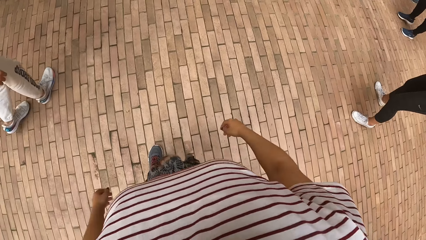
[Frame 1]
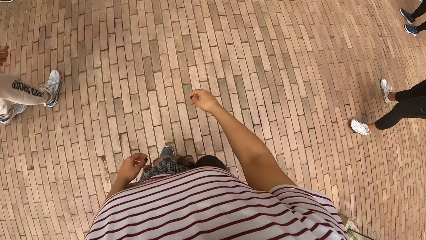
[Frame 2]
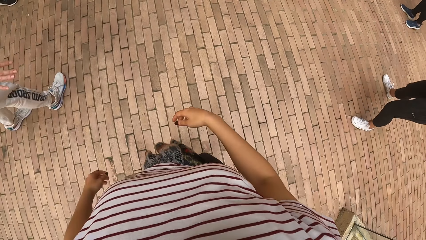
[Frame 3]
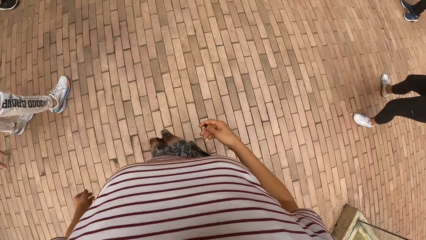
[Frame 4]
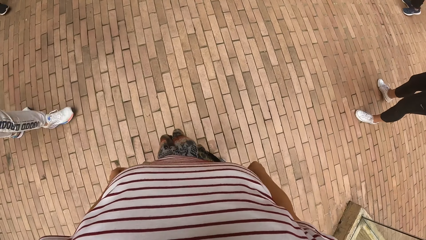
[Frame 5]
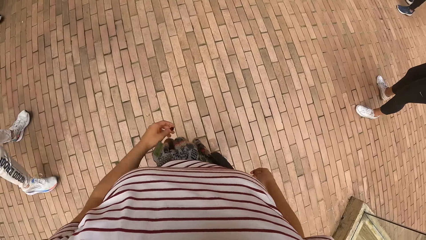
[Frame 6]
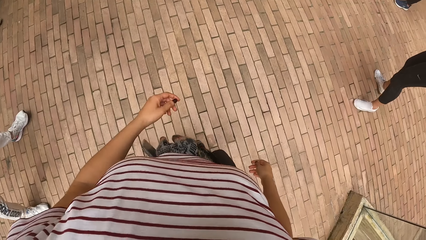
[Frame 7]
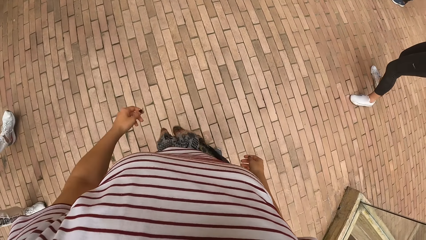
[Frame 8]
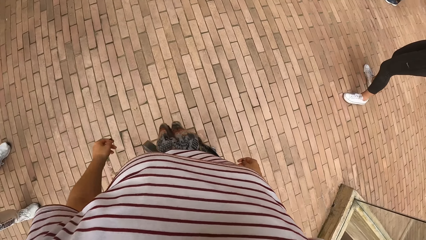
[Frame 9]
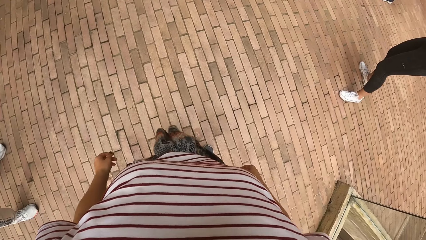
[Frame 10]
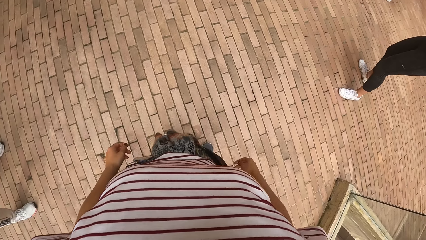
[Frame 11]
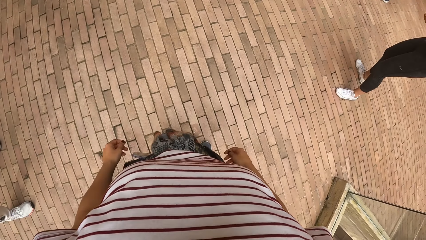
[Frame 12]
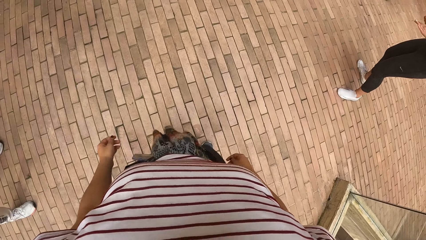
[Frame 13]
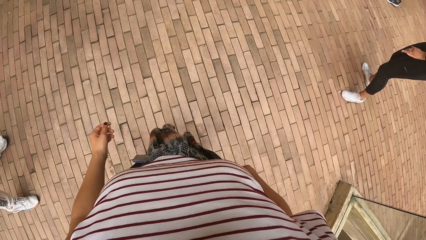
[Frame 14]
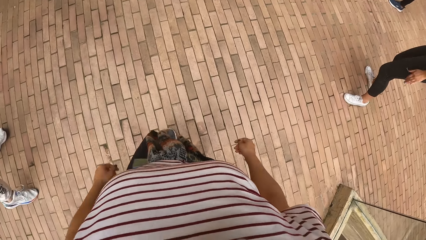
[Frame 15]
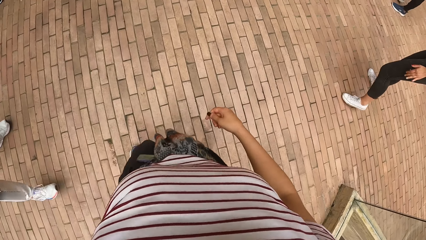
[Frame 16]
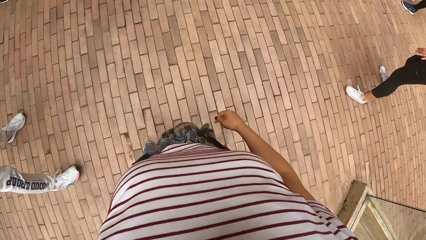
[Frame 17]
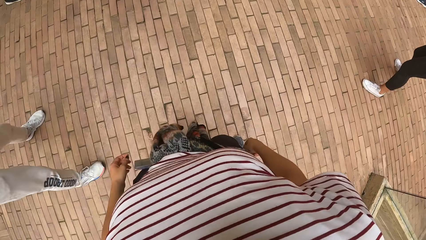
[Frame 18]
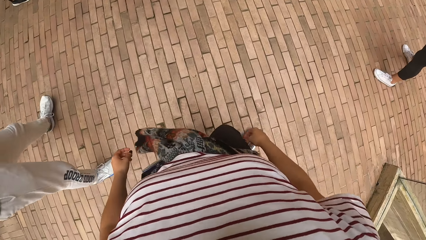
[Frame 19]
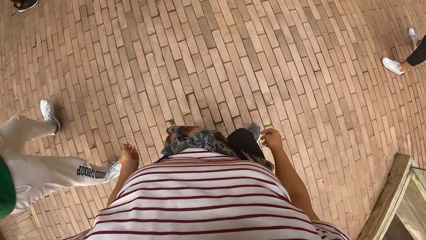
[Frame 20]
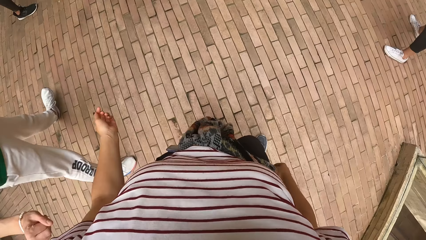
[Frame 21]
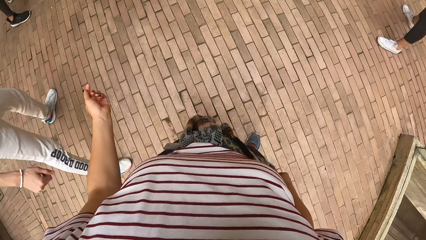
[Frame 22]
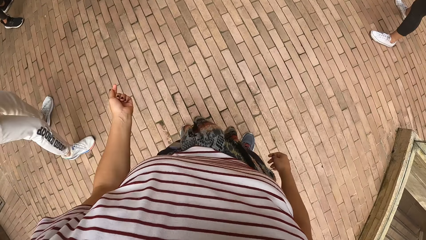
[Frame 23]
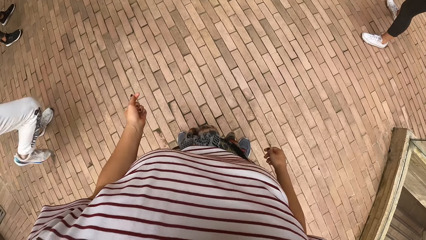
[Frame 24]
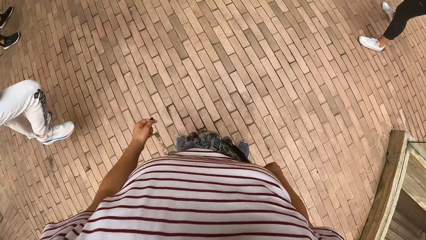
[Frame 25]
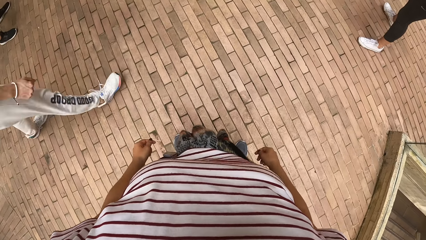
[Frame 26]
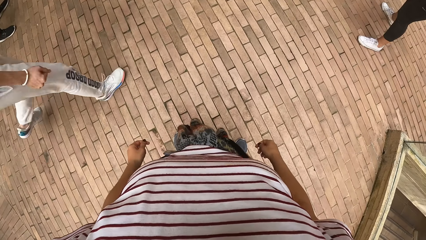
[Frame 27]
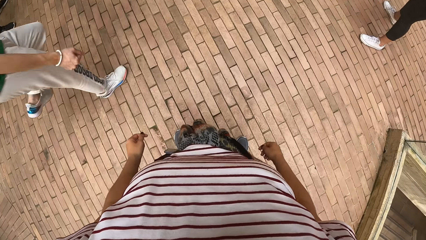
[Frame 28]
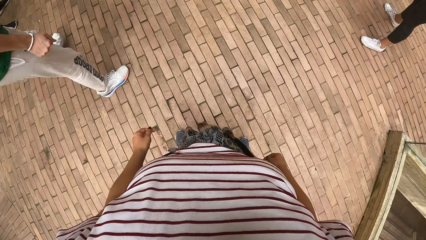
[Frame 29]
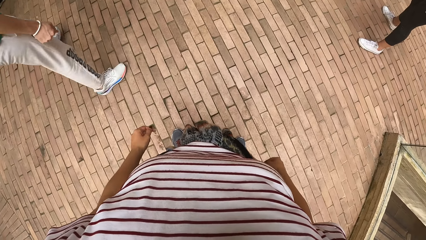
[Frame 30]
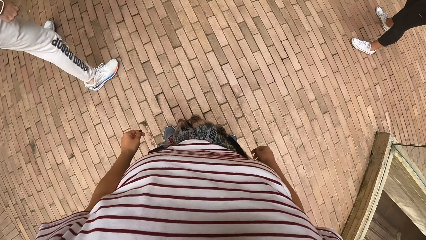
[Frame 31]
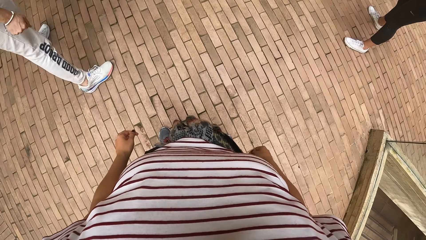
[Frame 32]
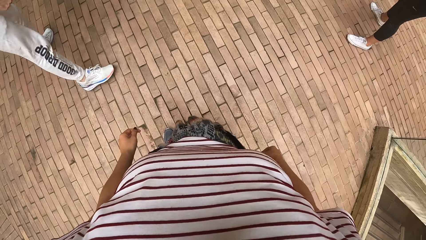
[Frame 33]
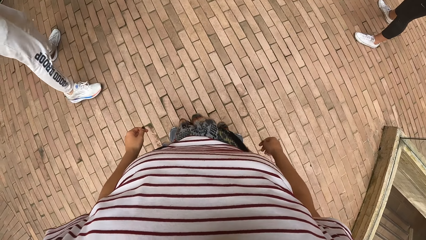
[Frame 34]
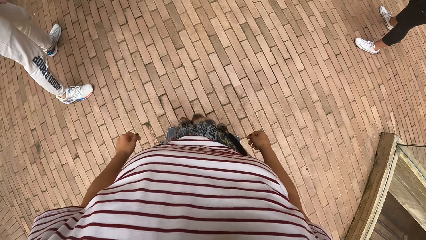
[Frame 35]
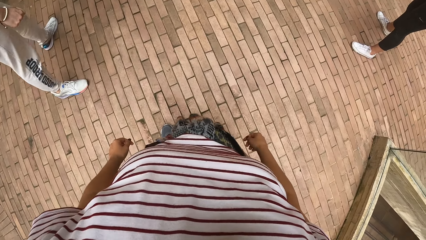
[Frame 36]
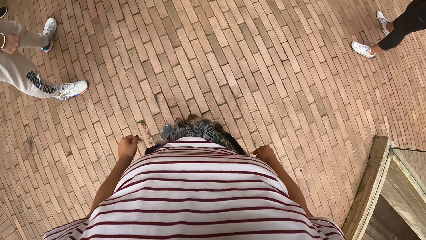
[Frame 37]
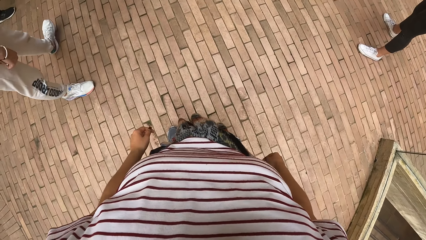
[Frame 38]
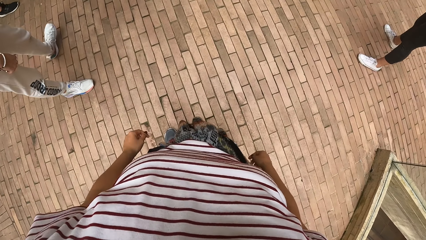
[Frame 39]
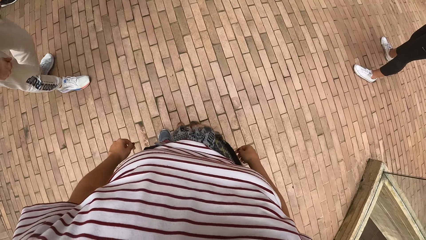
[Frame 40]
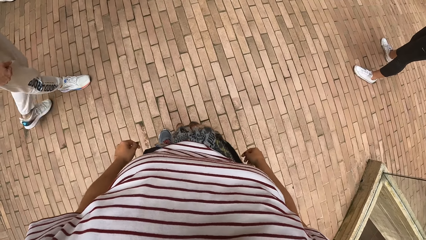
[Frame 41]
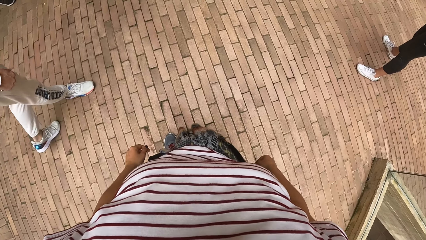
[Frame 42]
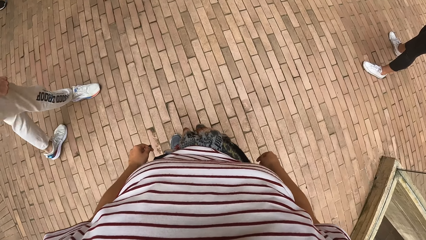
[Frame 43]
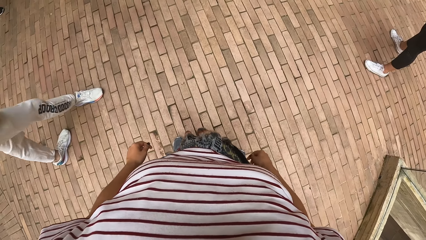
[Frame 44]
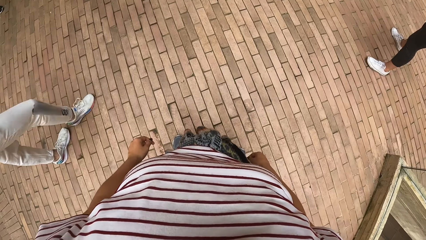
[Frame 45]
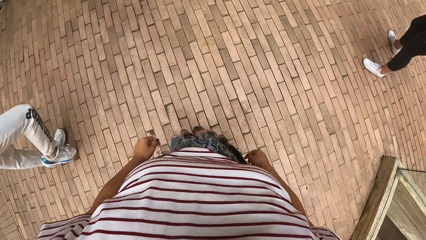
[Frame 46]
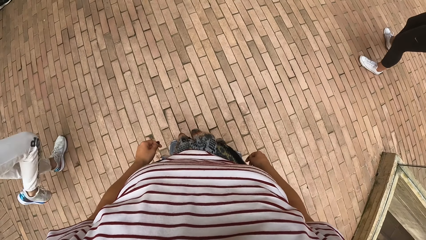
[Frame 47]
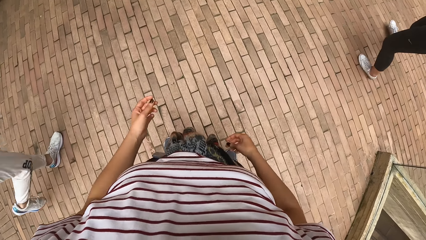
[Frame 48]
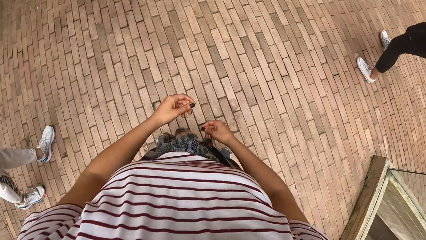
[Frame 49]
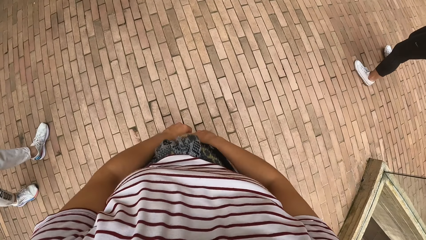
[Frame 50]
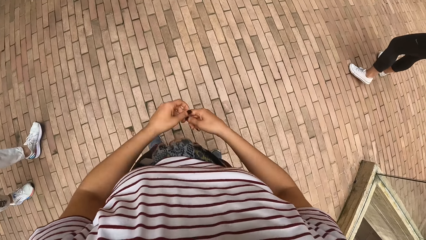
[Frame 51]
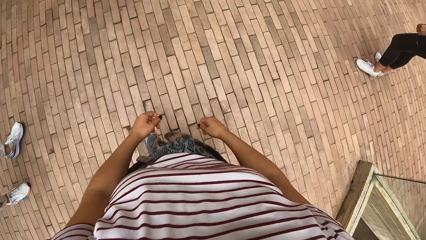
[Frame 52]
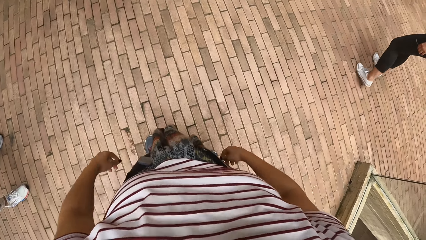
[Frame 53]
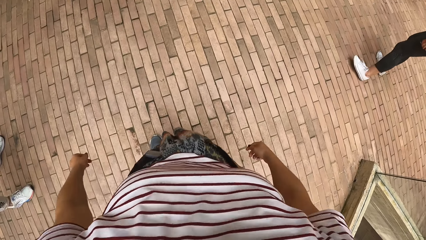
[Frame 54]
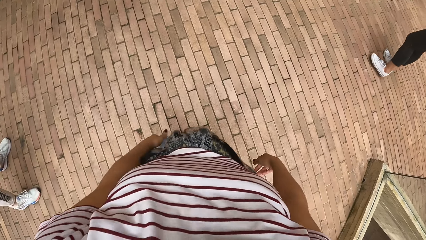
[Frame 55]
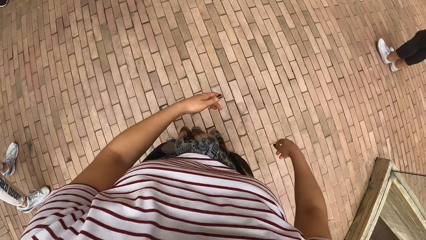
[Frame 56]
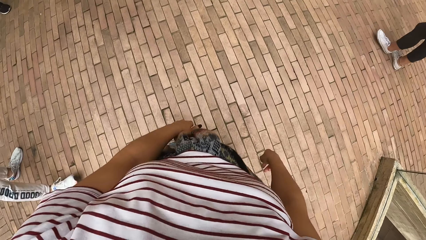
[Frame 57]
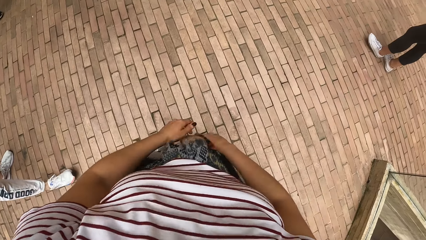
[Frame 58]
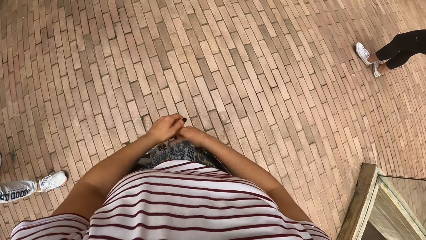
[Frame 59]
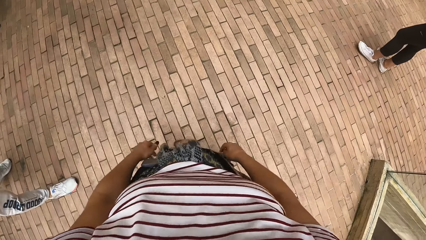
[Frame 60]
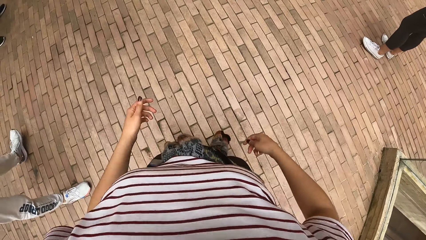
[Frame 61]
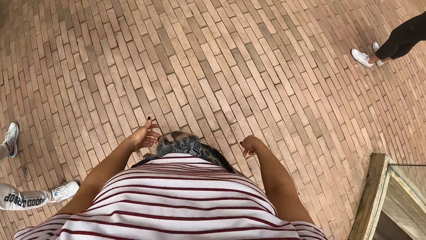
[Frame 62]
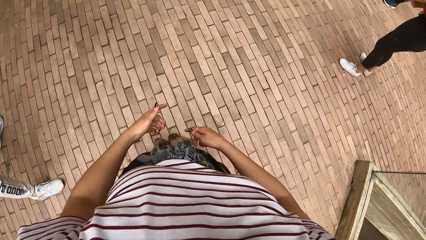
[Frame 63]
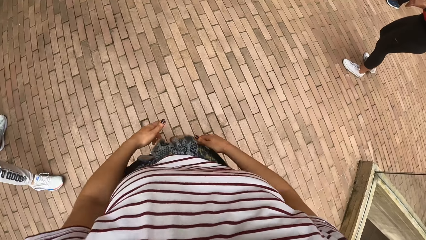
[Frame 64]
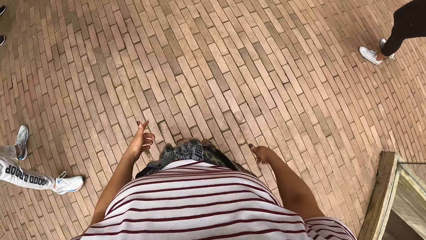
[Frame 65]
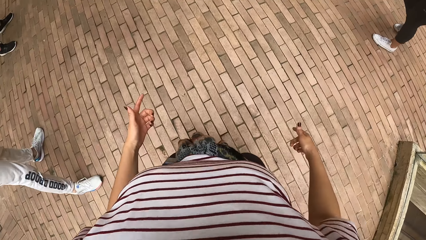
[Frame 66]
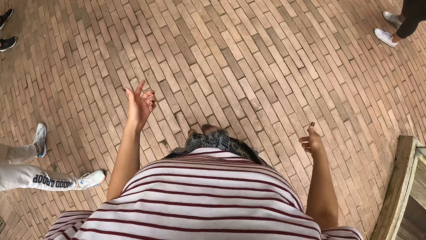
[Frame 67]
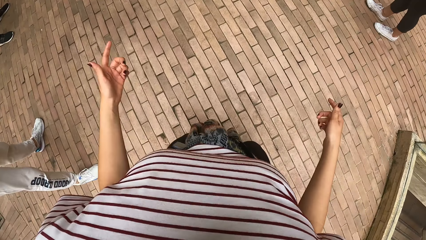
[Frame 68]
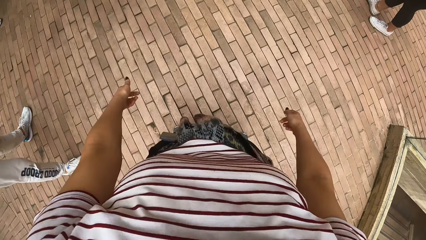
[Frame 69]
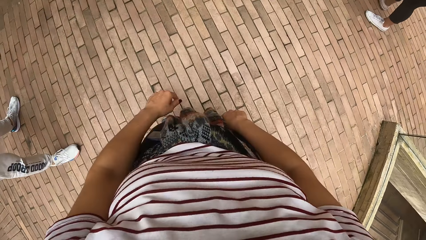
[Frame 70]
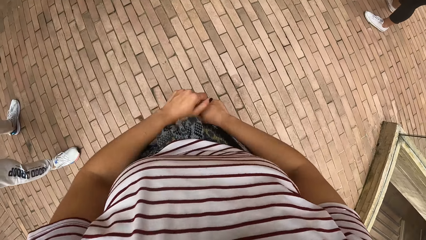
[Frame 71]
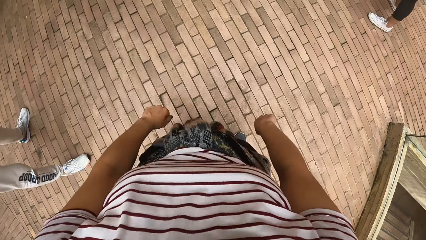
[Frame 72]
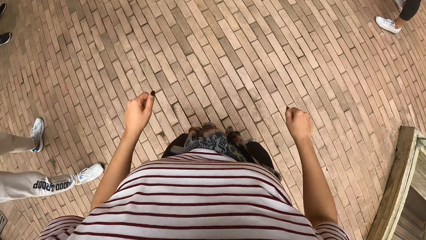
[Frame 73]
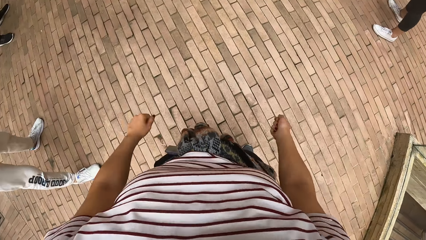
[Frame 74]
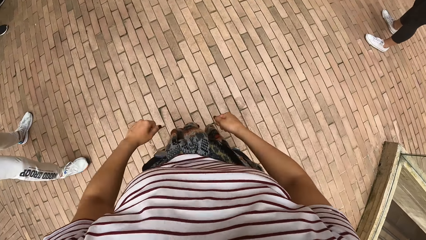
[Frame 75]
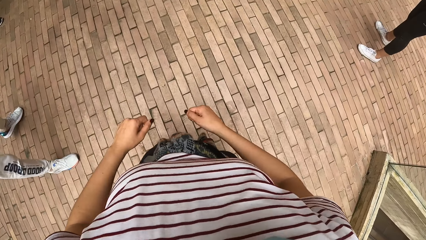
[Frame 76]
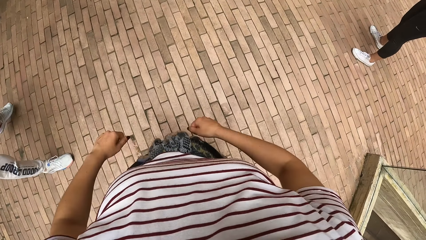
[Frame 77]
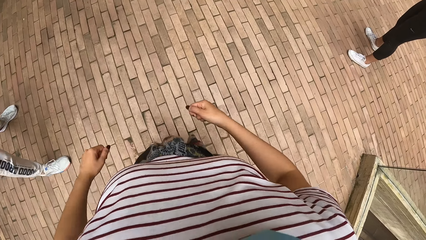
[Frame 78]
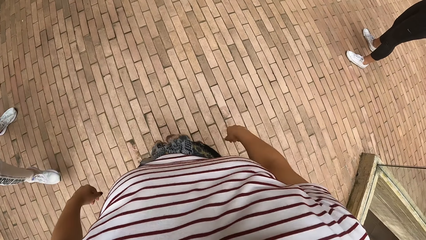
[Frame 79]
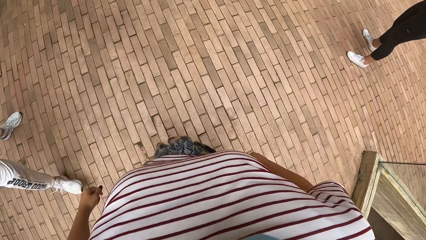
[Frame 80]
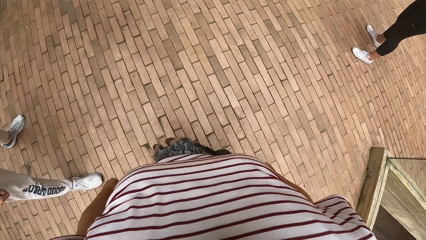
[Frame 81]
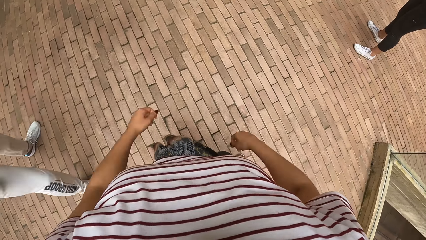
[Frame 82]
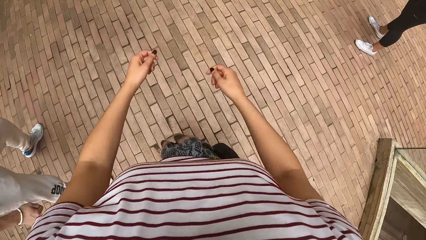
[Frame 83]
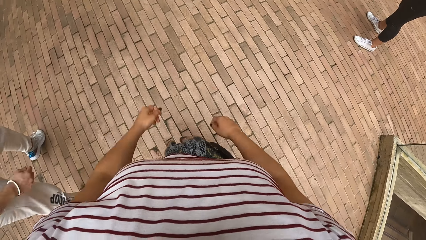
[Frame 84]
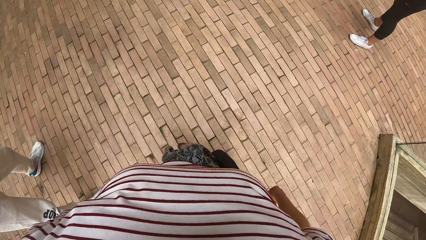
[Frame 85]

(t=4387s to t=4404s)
The camera wearer stops. They dance. They stop. They stop again. They dance.
